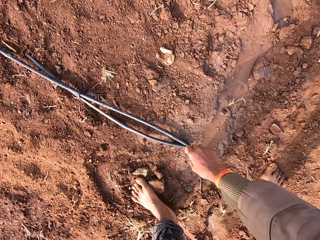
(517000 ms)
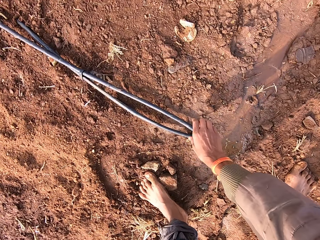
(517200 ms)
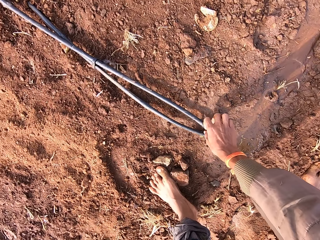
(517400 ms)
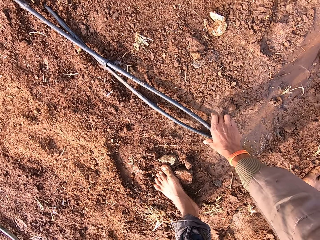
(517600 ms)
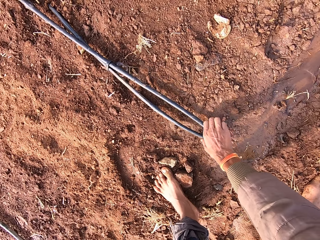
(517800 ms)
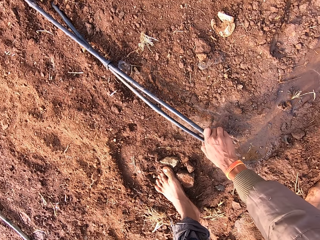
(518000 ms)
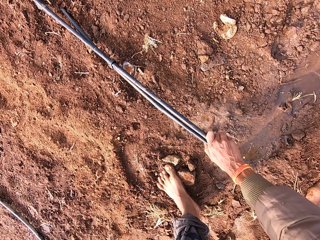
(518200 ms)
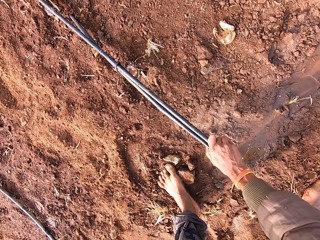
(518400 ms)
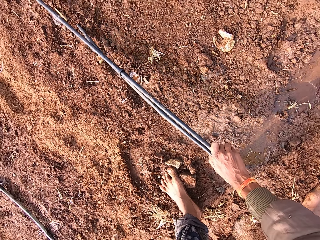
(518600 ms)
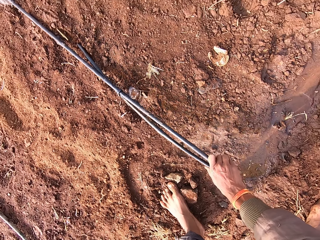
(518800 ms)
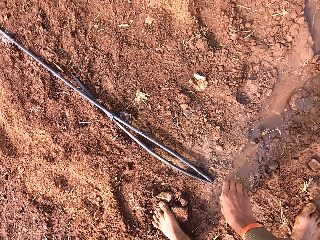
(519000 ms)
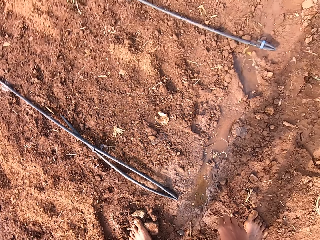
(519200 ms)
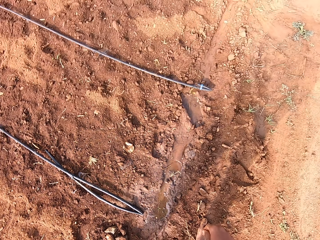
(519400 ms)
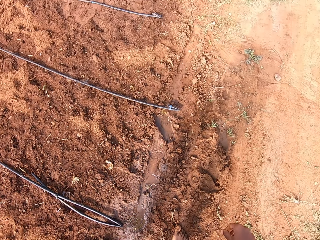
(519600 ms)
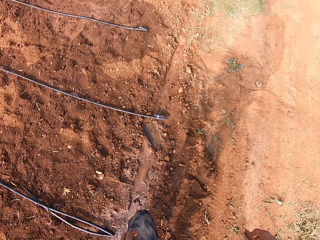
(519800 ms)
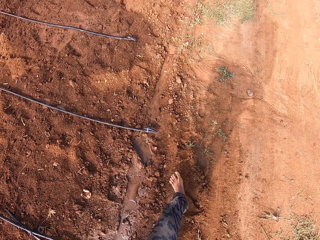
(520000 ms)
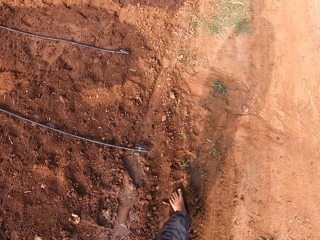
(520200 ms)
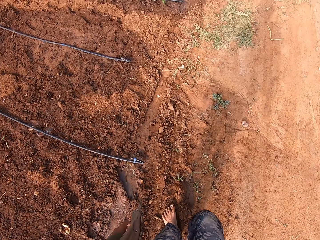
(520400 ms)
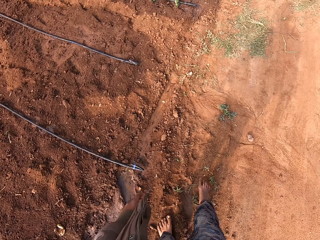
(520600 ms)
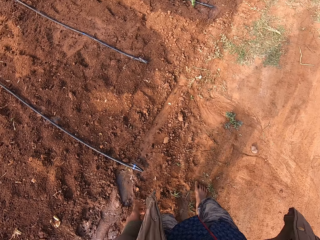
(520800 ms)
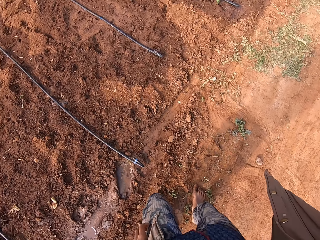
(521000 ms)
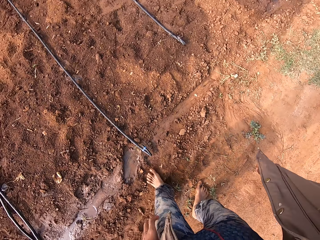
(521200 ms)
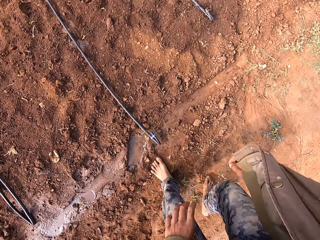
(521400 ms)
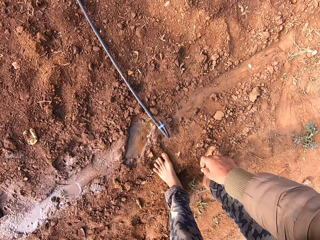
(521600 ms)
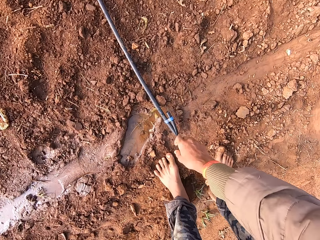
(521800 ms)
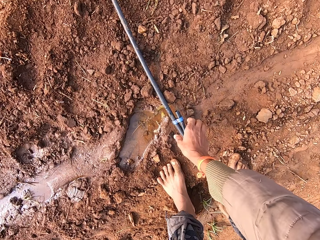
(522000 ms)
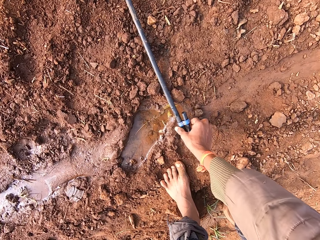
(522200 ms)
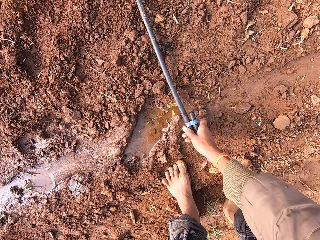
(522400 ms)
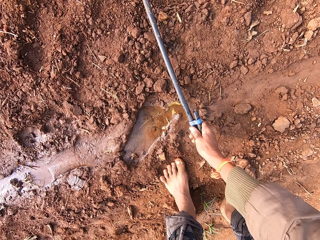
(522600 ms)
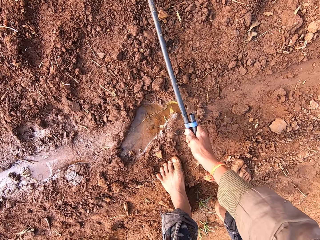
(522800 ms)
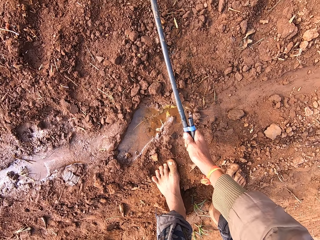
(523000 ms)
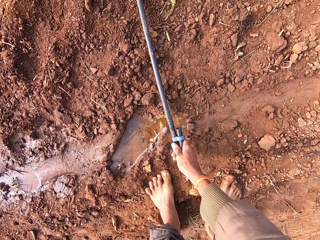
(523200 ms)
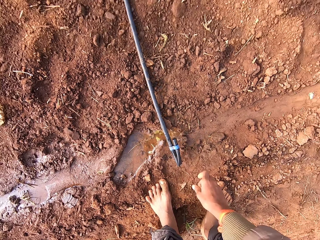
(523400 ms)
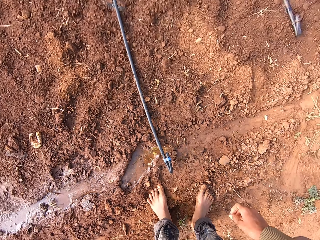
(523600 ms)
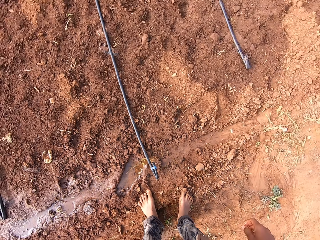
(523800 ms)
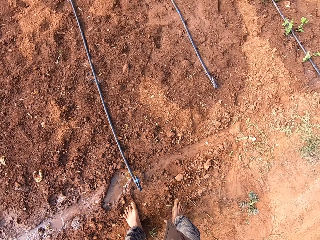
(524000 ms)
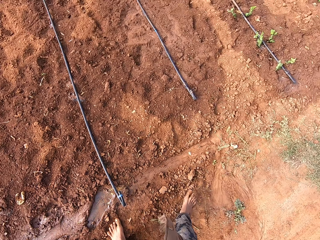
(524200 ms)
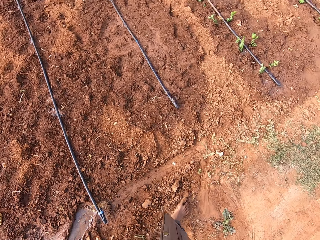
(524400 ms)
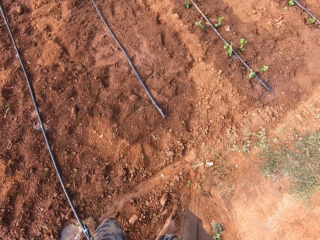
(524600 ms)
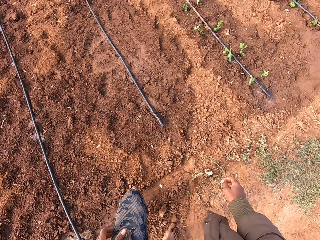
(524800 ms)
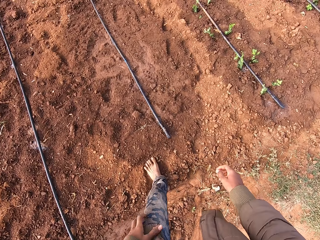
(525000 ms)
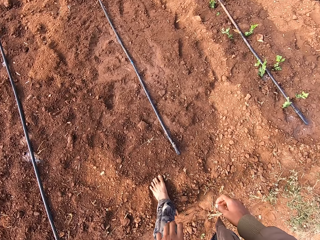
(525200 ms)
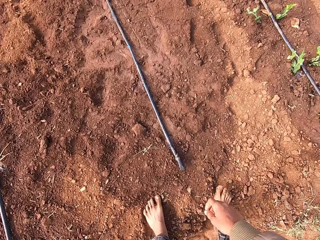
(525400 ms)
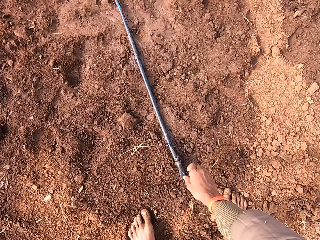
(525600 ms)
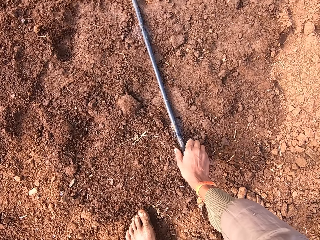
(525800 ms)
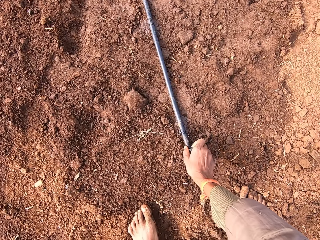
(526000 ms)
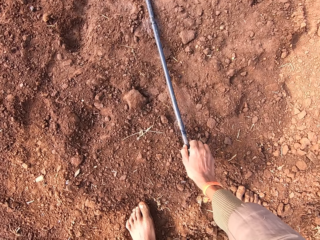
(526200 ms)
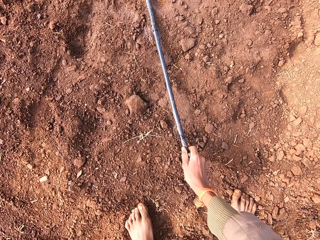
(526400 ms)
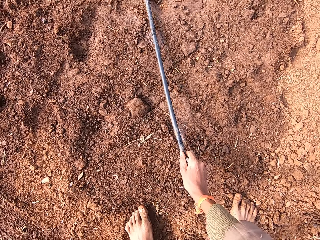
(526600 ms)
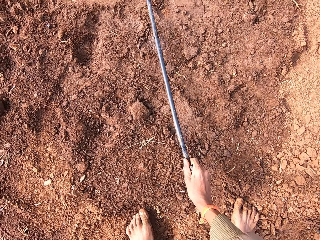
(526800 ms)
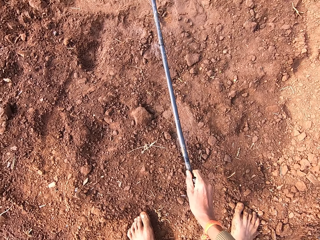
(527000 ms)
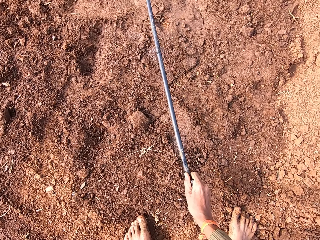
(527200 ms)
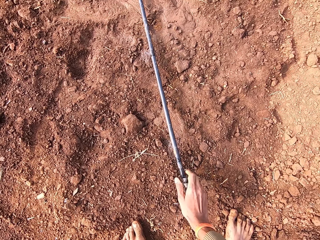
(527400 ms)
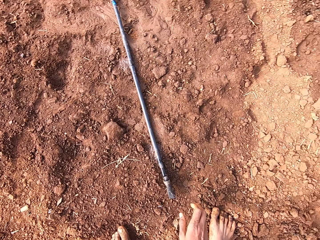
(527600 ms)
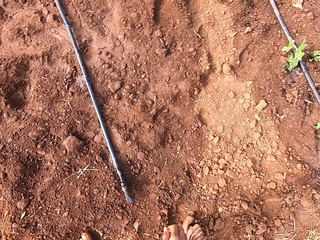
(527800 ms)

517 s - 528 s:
The camera wearer lifts a pipe across the field with his right hand. He walks in the field. He lifts the pipe across the field with his right hand. He walks in the field. He lifts the pipe across the field with his right hand.

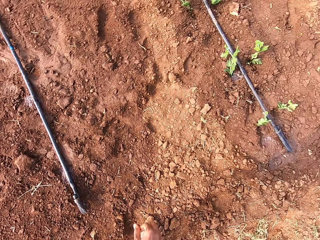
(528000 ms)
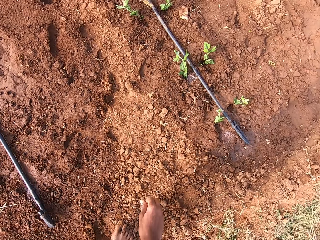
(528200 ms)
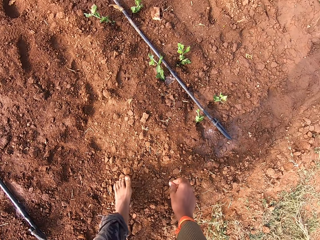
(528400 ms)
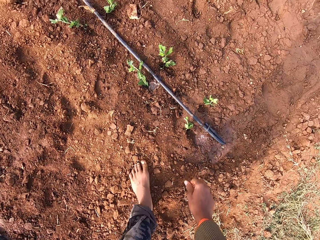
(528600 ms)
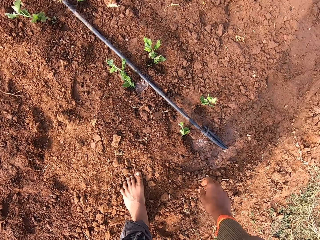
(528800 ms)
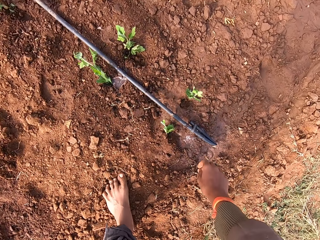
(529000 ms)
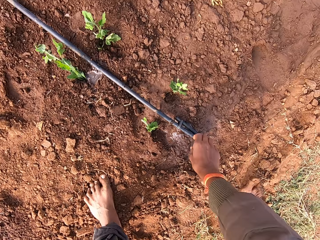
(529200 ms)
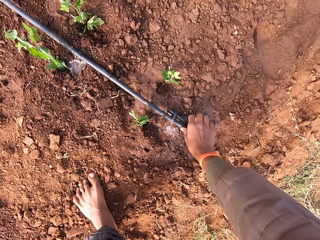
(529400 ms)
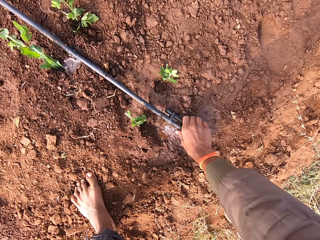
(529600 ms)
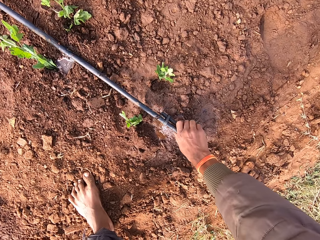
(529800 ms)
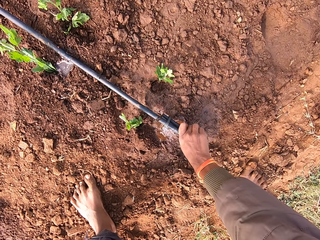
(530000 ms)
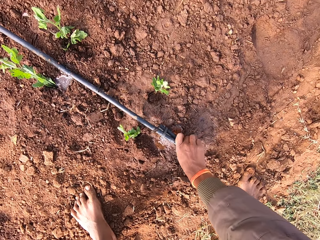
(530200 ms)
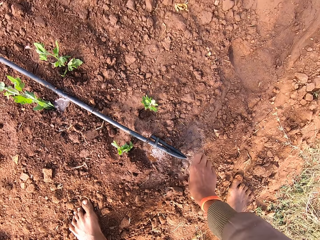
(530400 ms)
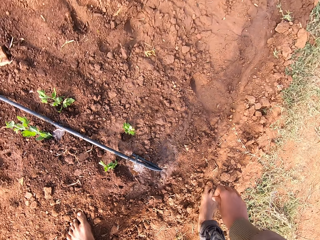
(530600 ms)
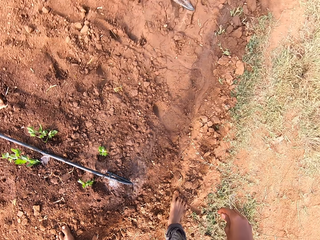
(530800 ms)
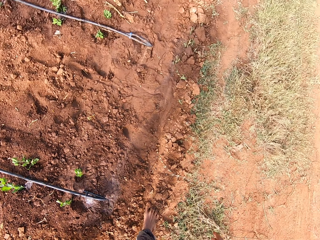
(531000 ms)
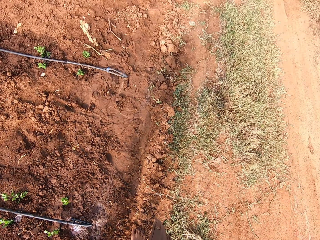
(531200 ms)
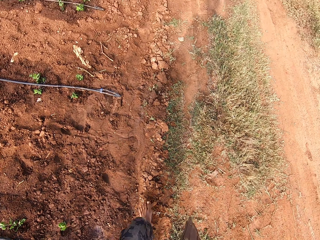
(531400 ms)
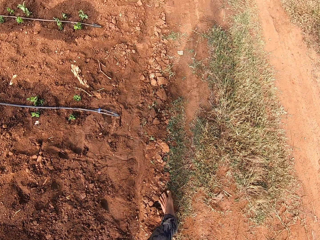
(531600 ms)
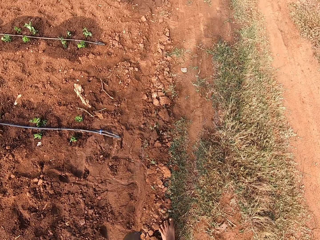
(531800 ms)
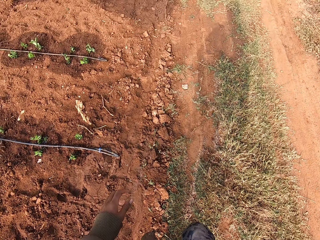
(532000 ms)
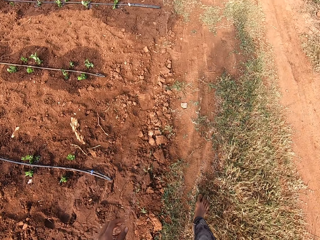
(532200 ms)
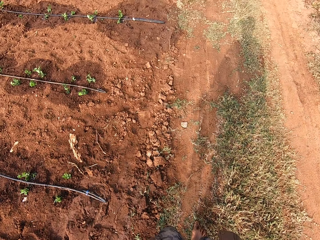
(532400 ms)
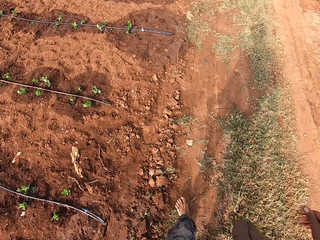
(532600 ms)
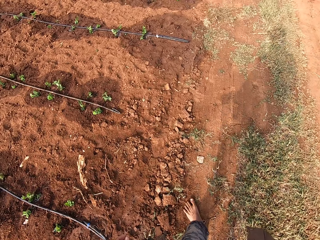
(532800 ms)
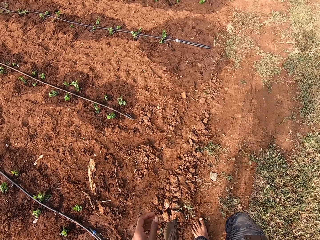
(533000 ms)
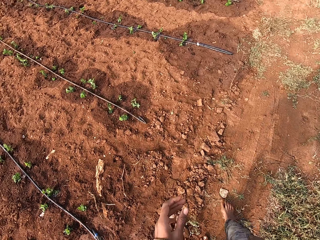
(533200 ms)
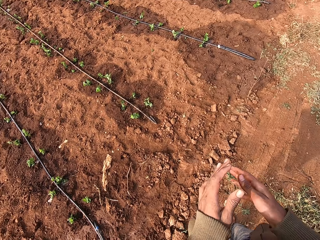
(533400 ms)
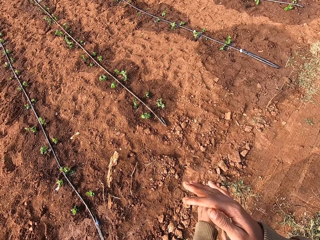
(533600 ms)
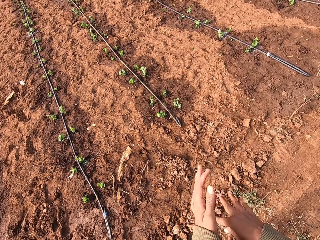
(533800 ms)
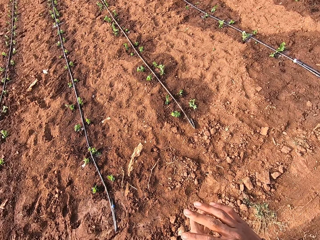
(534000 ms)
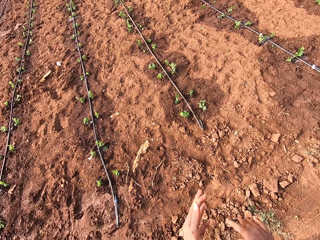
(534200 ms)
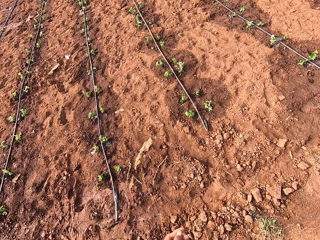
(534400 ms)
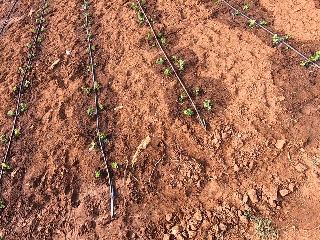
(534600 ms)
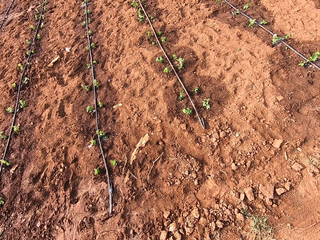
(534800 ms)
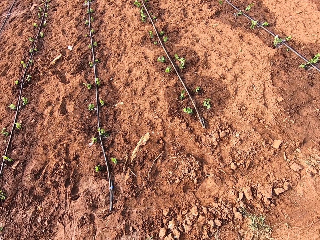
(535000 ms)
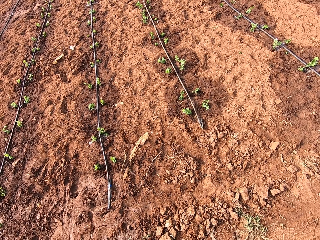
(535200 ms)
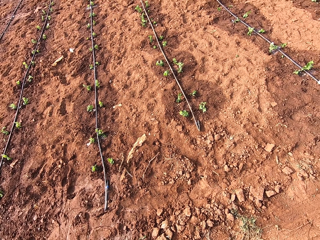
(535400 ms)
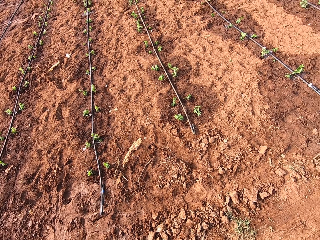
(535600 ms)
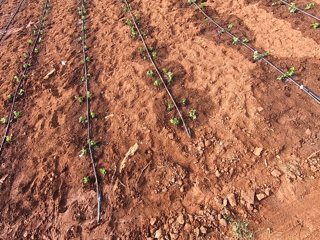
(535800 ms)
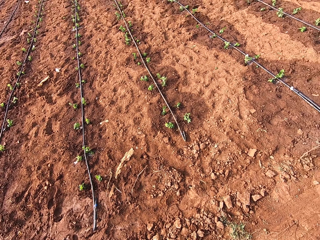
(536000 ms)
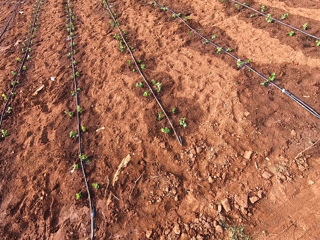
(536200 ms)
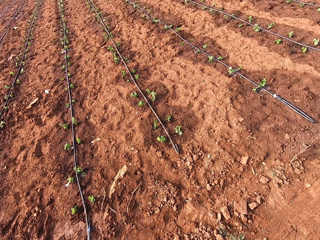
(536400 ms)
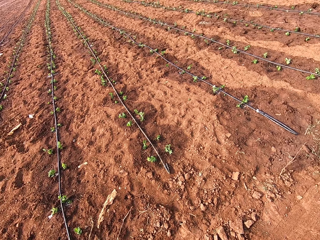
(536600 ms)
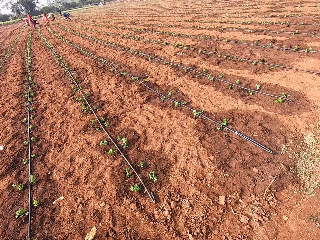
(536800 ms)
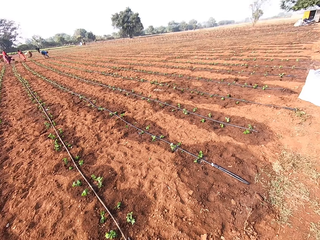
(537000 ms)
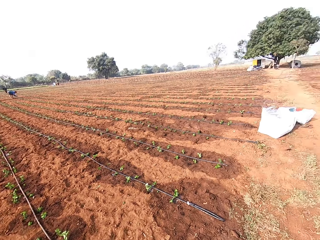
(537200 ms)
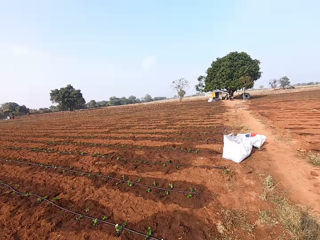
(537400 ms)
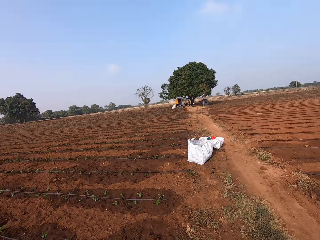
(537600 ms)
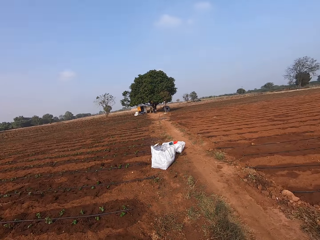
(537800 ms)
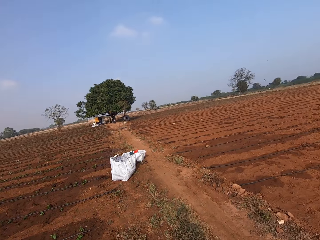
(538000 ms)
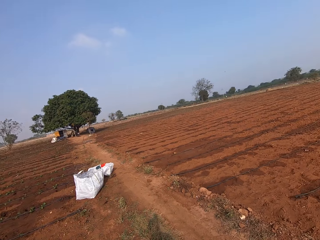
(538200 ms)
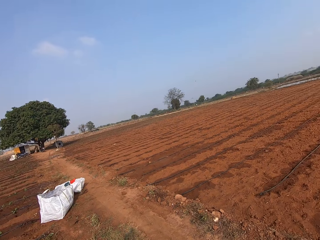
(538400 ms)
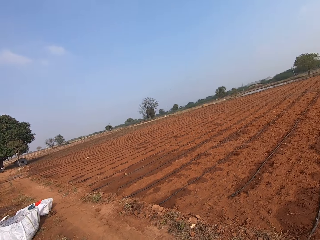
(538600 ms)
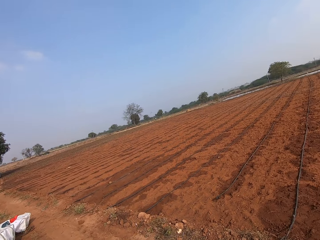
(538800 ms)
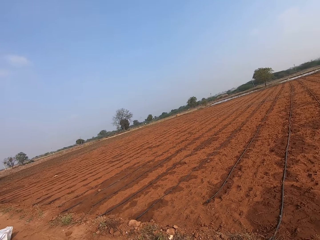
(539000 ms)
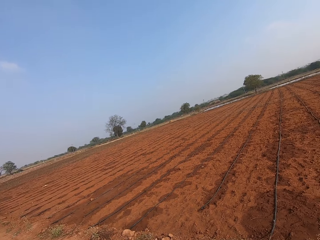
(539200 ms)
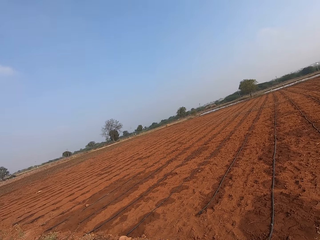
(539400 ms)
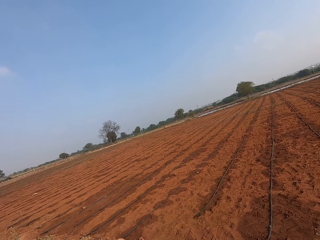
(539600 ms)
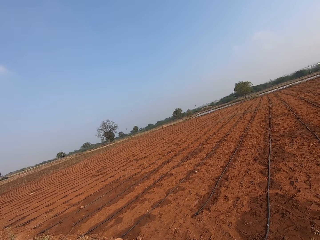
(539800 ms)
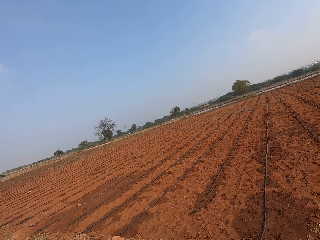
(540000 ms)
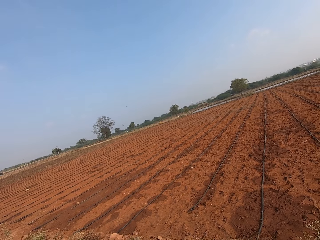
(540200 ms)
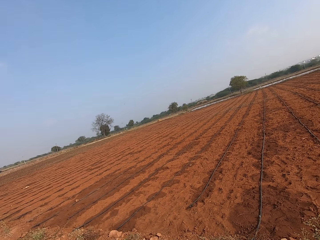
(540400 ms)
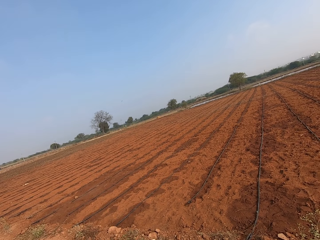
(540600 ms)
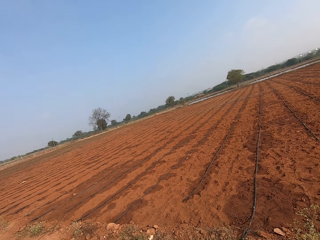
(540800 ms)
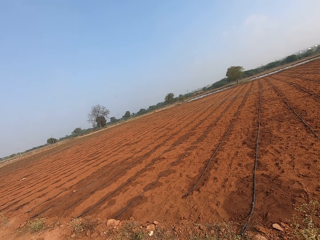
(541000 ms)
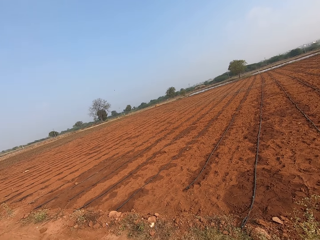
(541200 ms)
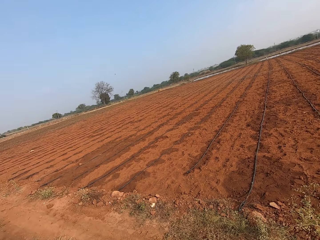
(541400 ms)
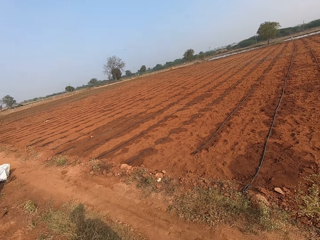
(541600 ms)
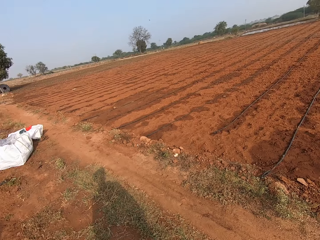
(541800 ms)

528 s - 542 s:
The camera wearer walks in the field. He lifts a pipe across the field with his right hand. He walks in the field. He rubs both hands together.
